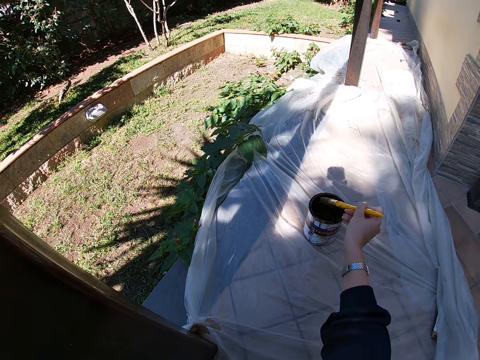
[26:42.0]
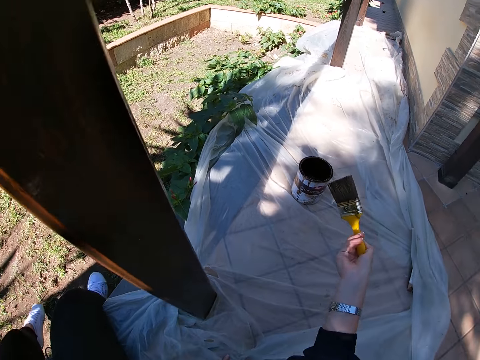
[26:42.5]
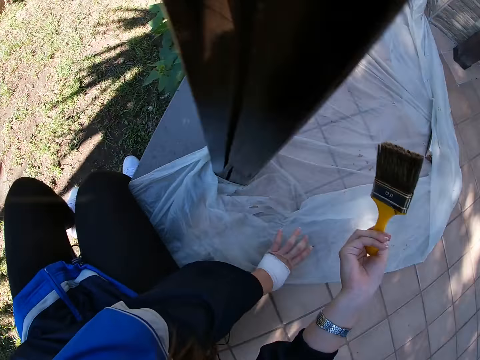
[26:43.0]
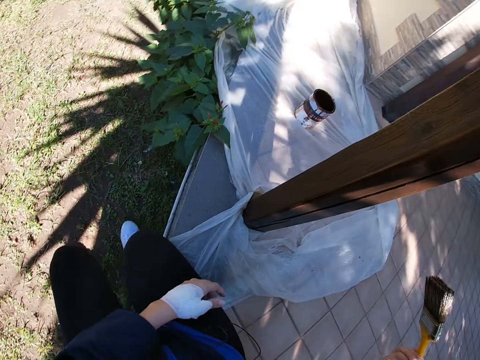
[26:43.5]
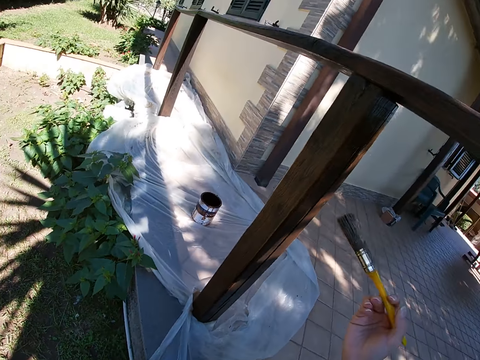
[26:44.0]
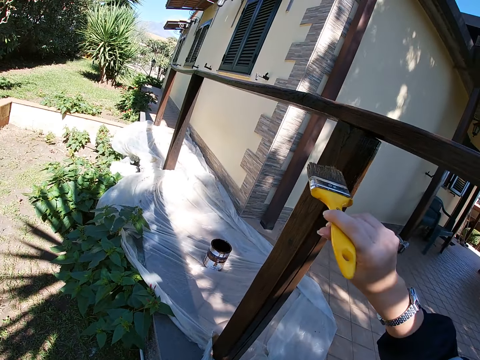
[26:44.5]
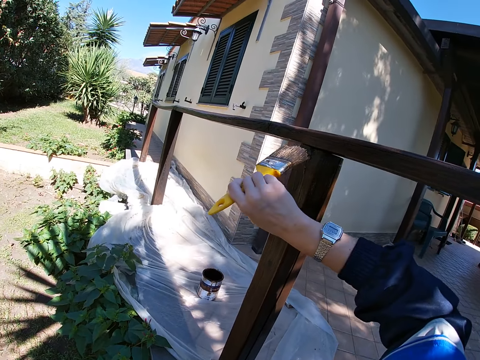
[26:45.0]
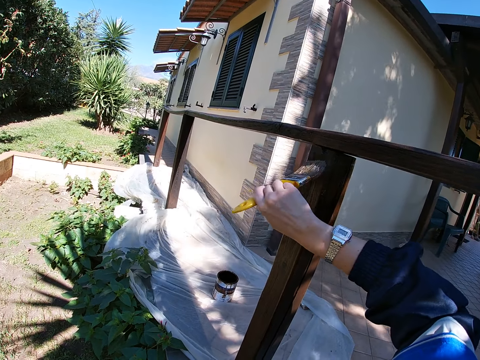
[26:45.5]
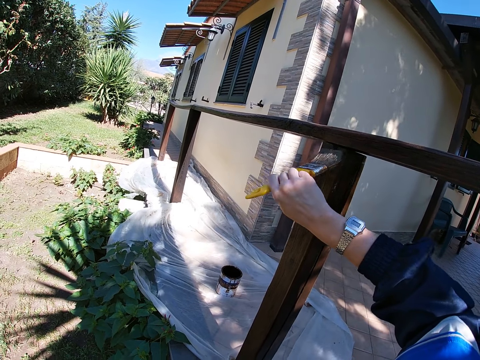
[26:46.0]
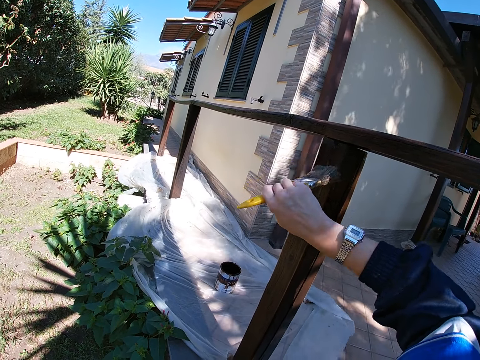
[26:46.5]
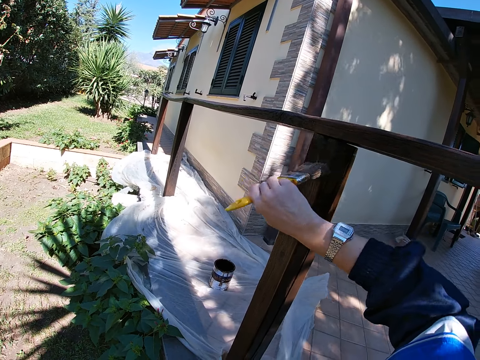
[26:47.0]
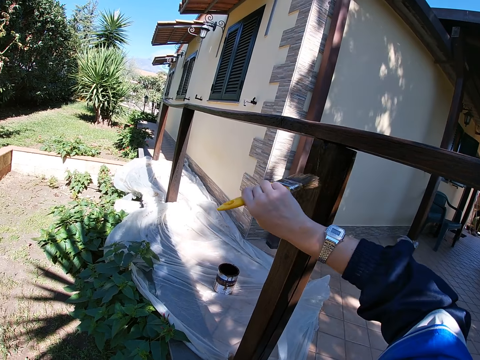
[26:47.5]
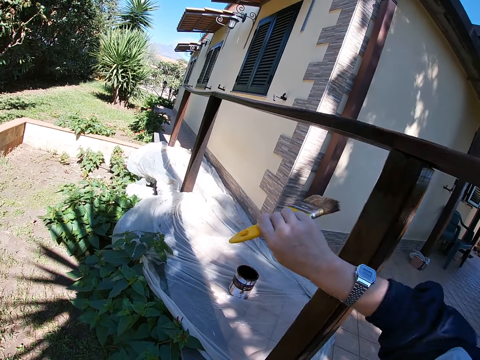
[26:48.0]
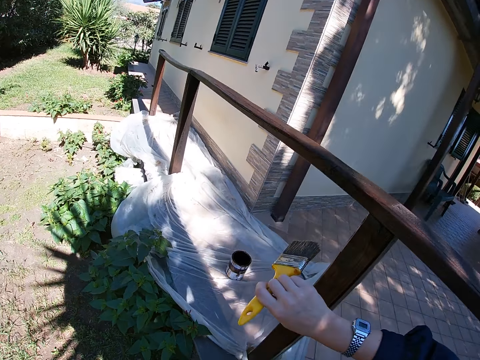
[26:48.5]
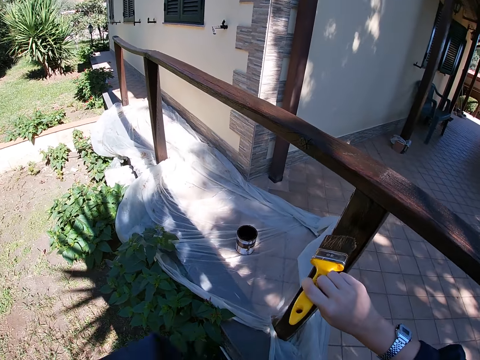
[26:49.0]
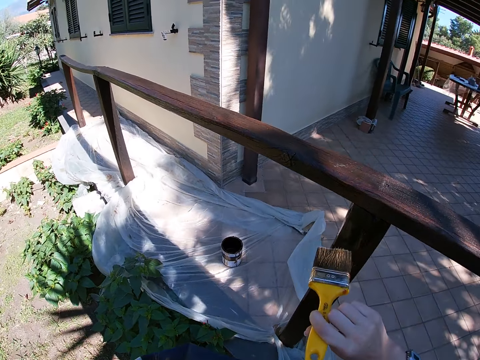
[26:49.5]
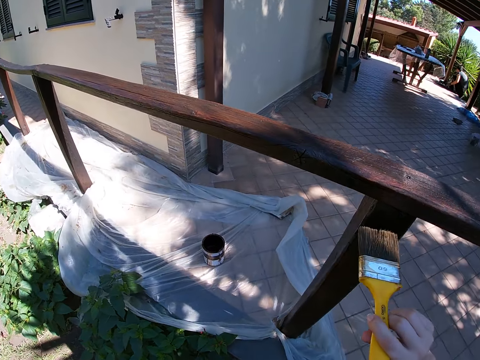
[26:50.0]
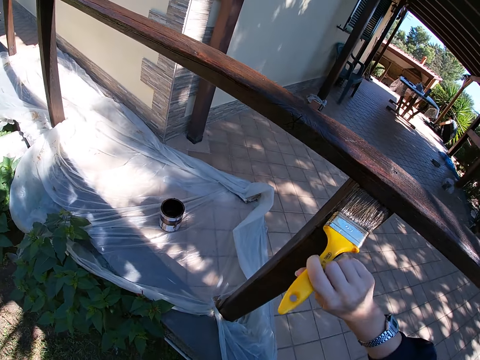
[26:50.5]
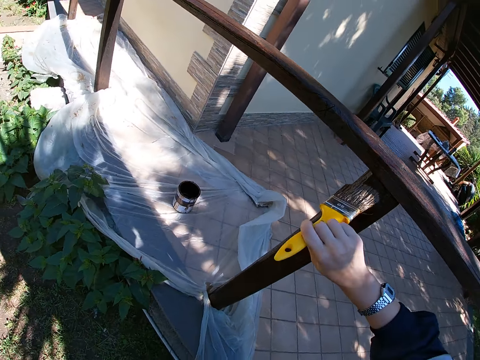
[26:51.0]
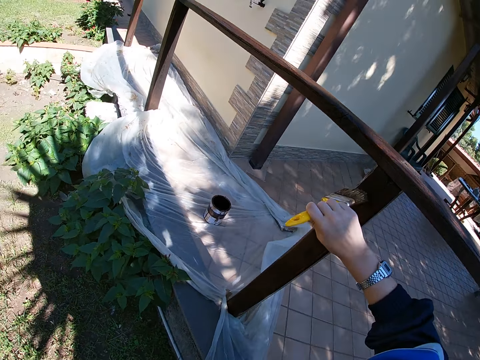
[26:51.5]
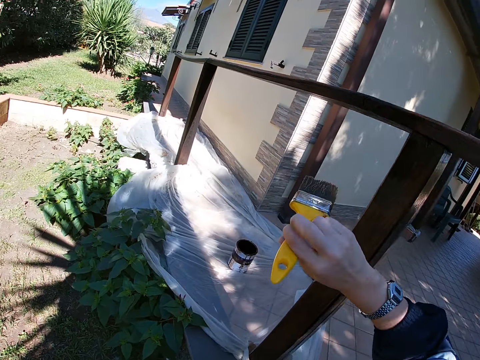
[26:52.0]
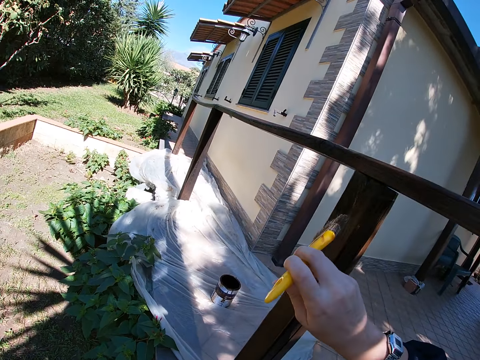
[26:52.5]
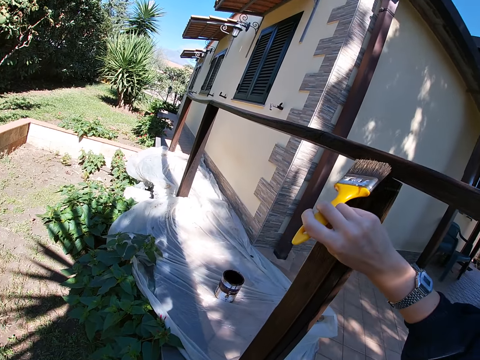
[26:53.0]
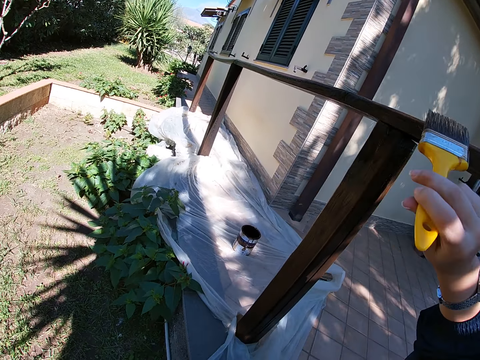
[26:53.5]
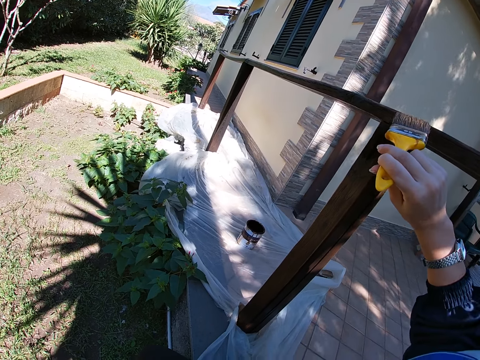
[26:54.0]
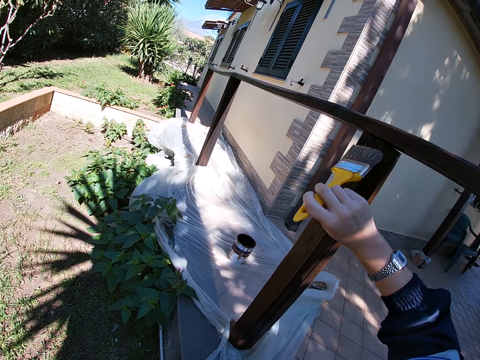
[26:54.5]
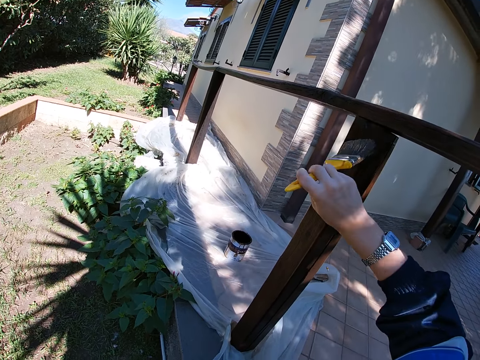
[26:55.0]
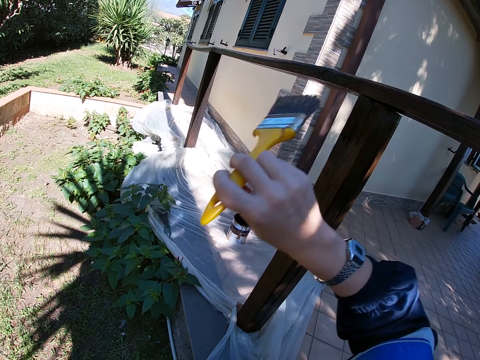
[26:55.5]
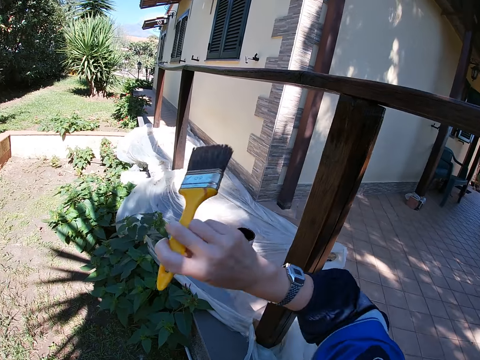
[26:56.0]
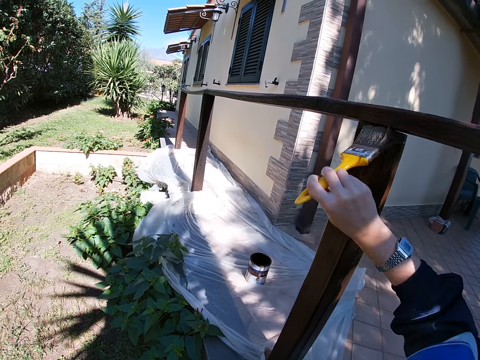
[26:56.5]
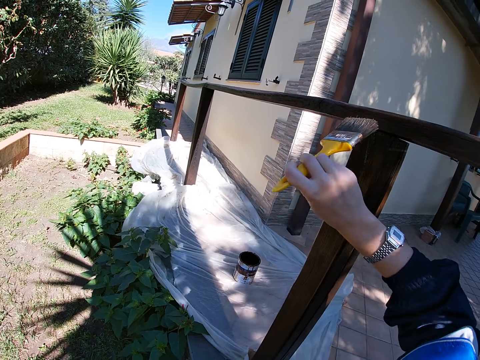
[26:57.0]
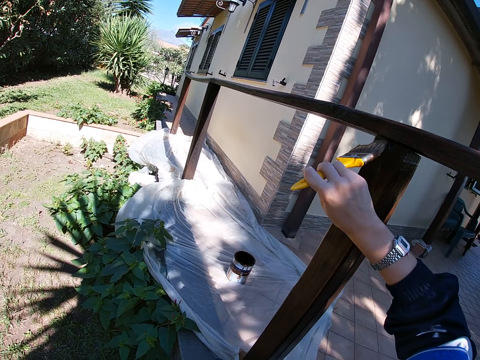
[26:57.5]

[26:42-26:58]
The camera wearer takes her left hand off the floor. She paints the balcony railing with the paint brush and the brown paint. She turns the paint brush. She paints the wood with the paint brush.

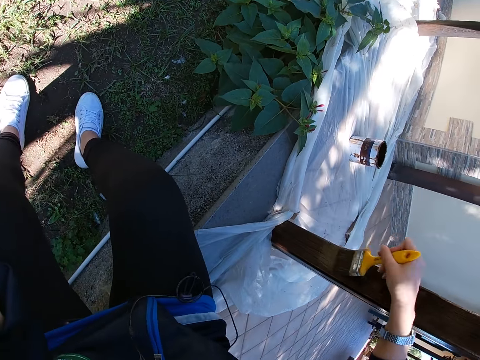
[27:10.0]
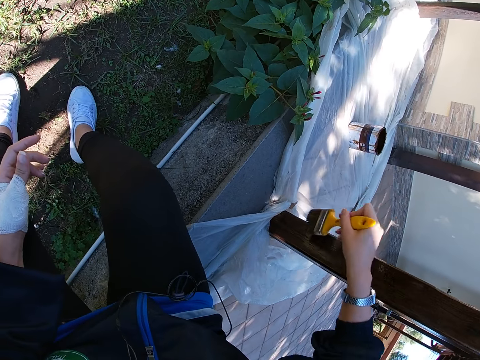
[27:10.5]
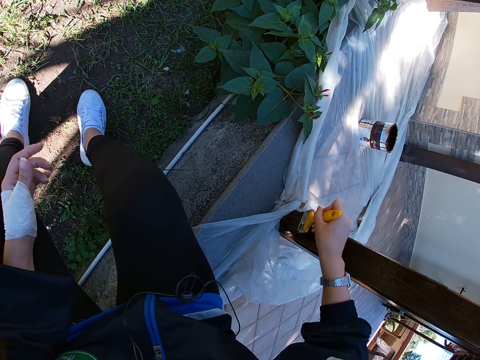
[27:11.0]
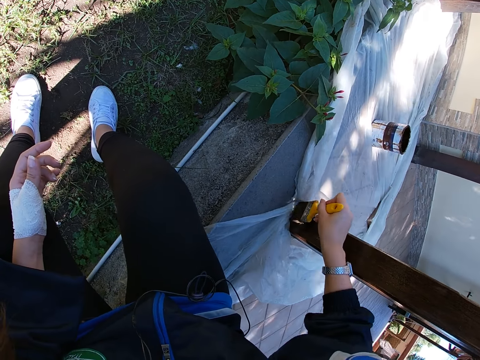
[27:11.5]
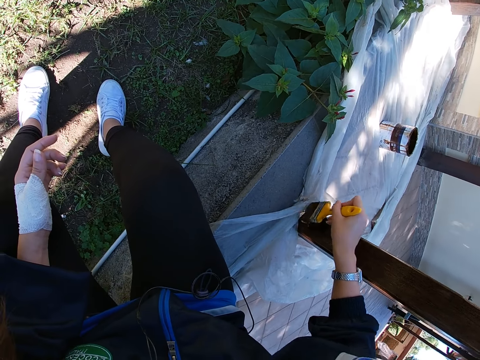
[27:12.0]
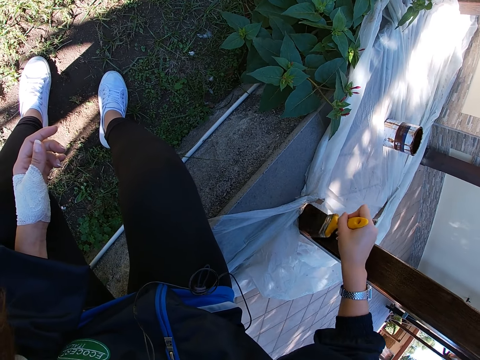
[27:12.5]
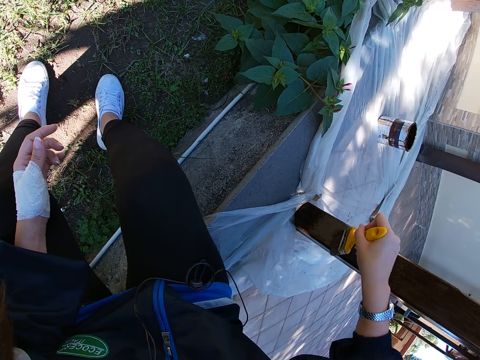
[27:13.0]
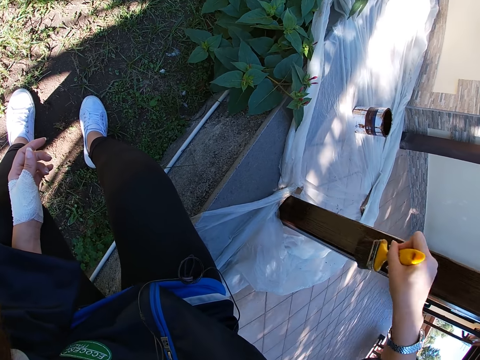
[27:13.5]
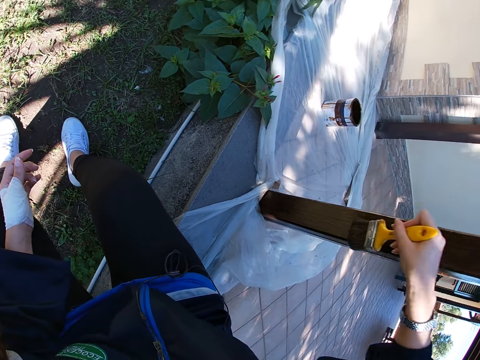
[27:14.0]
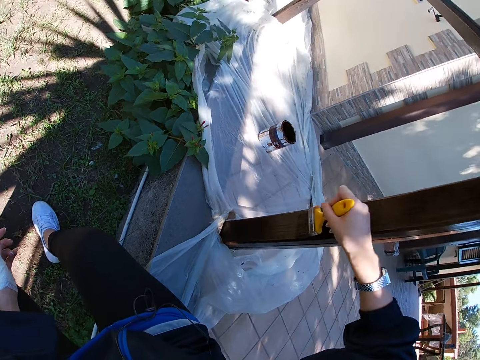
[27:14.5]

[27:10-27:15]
The camera wearer moves her legs forward.

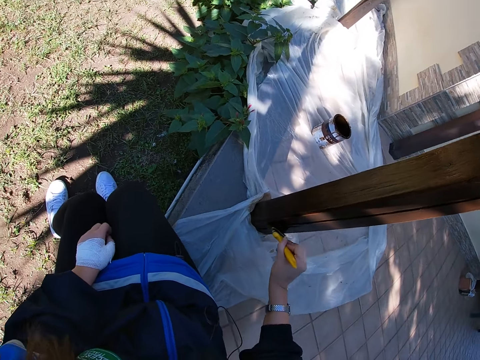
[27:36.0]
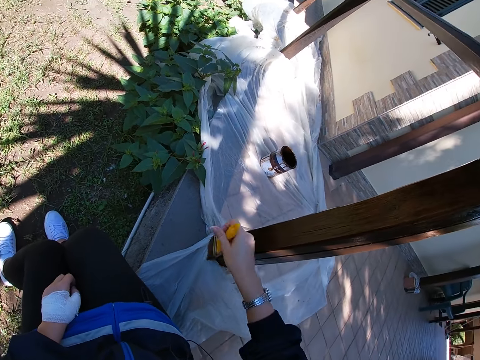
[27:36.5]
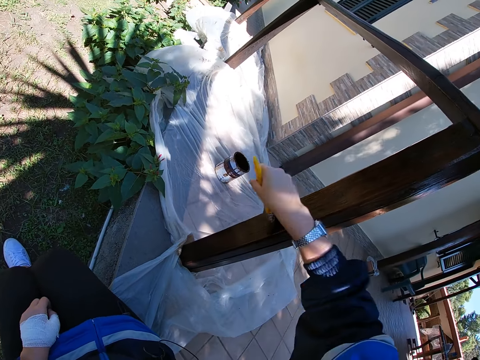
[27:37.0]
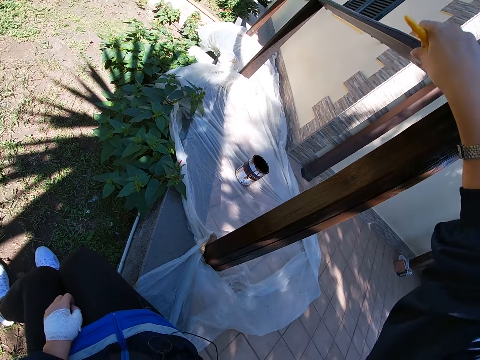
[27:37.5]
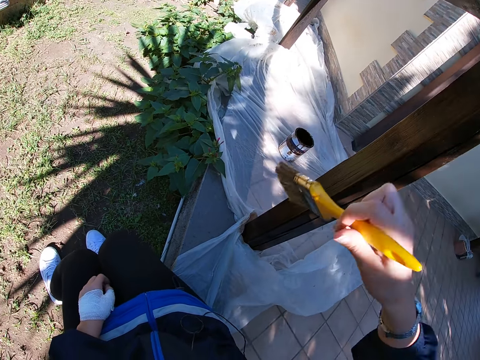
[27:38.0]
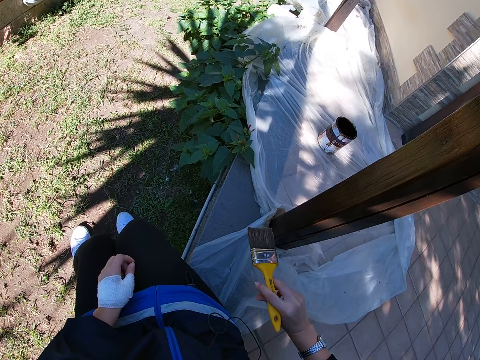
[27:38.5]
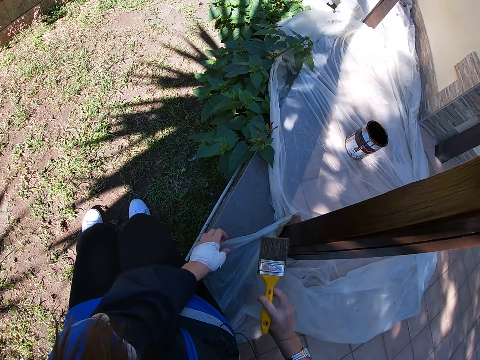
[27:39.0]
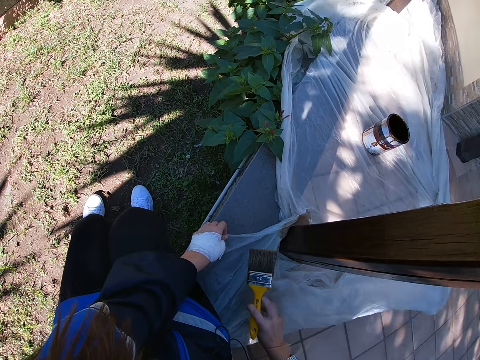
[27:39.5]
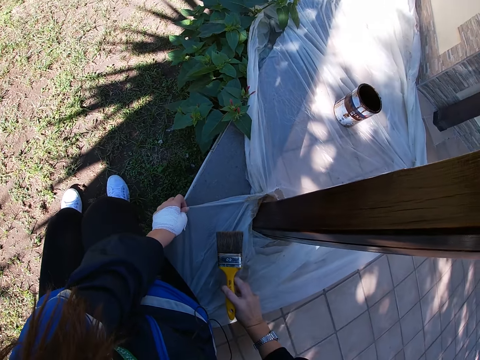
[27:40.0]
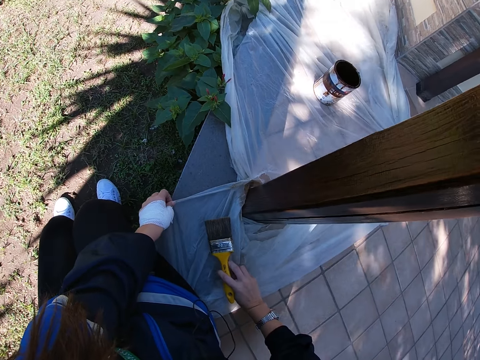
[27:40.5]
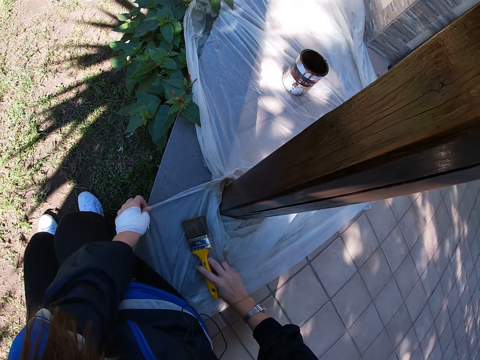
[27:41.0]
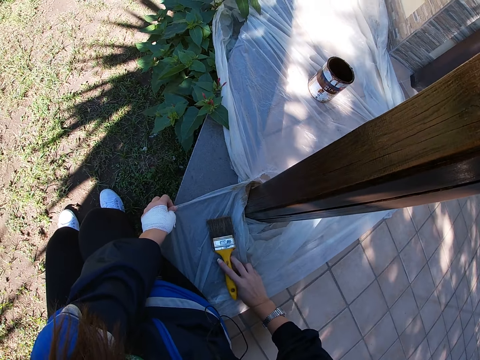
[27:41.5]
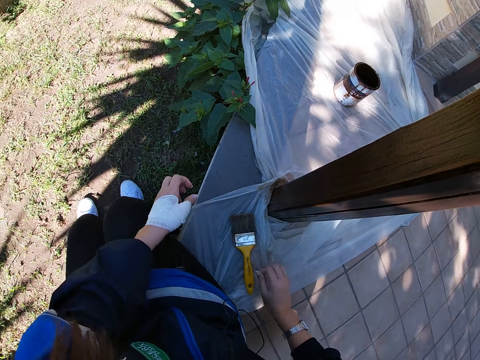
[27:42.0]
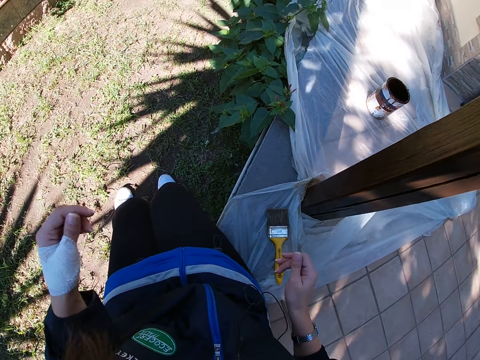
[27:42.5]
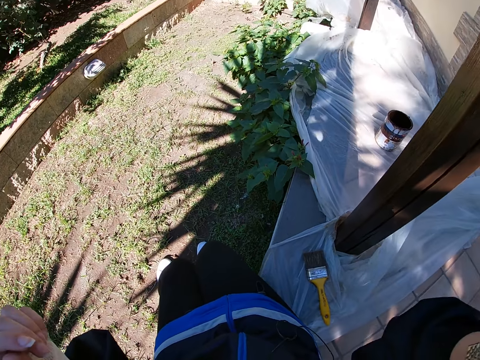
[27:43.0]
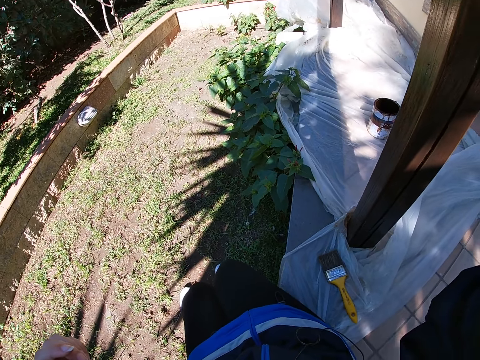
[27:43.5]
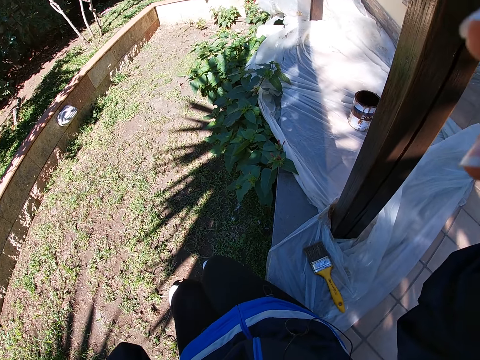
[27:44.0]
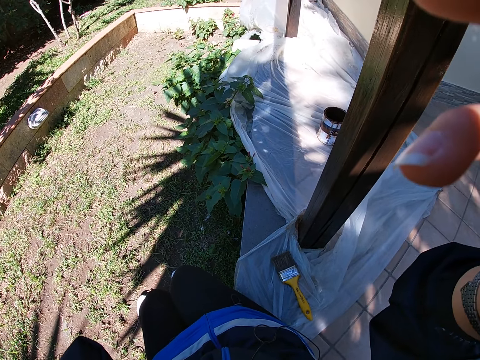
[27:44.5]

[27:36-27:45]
The camera wearer stops painting. They stretch polythene paper on the base of the grill using the left hand. They place the brush in the right hand down on the paper on the floor. They lift both hands off the brush and paper to the camera on the head. They switch the camera.
